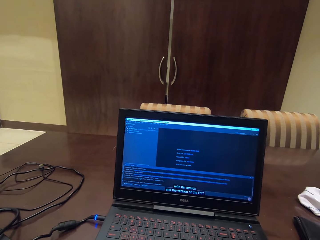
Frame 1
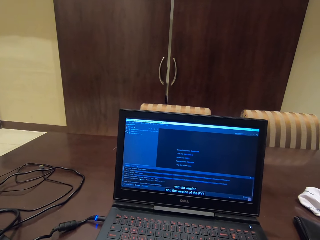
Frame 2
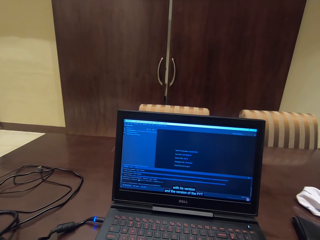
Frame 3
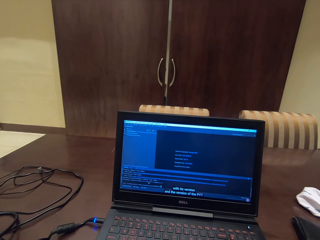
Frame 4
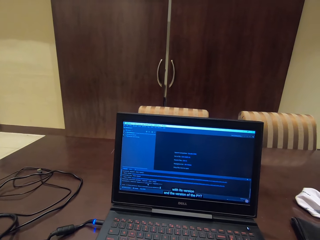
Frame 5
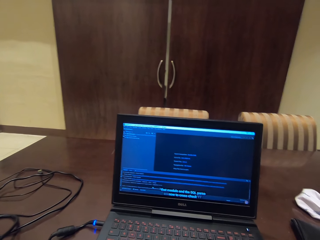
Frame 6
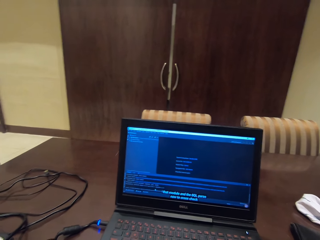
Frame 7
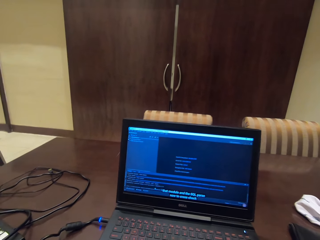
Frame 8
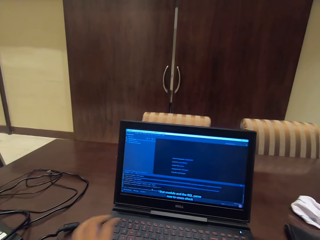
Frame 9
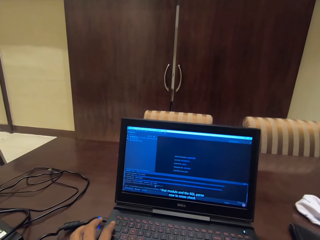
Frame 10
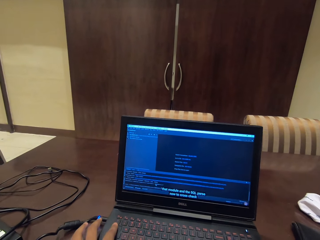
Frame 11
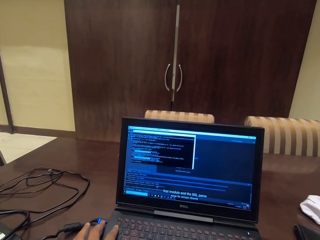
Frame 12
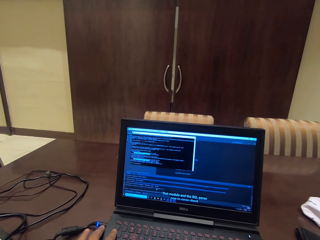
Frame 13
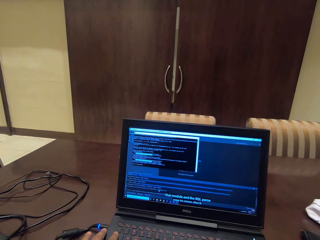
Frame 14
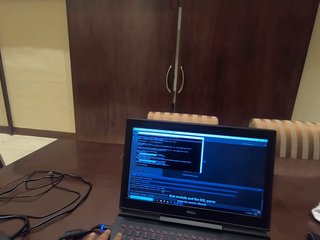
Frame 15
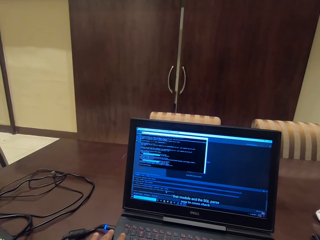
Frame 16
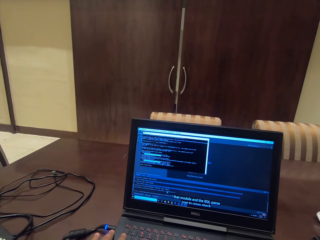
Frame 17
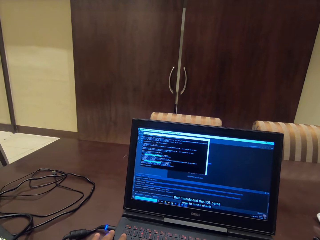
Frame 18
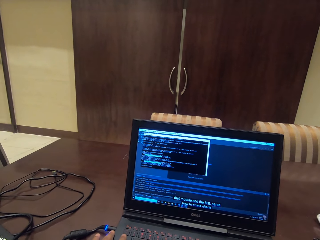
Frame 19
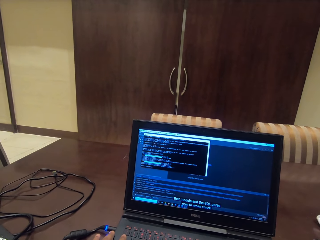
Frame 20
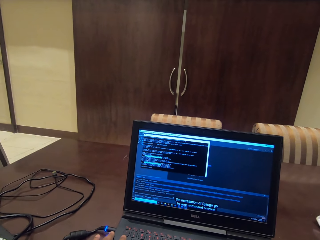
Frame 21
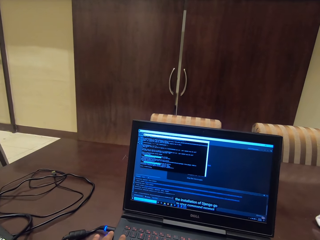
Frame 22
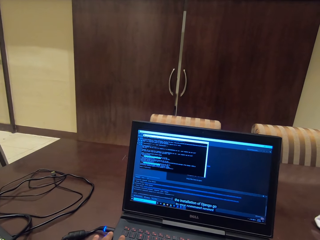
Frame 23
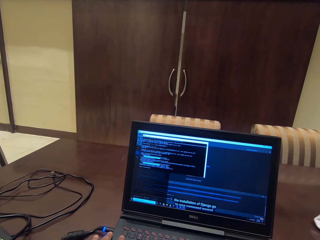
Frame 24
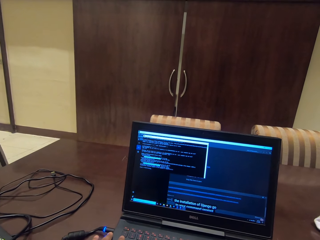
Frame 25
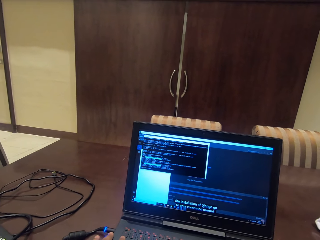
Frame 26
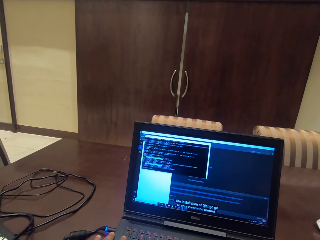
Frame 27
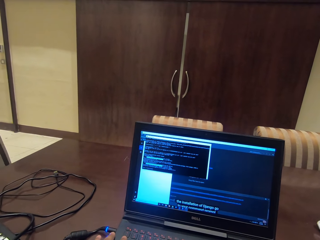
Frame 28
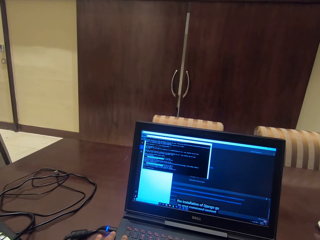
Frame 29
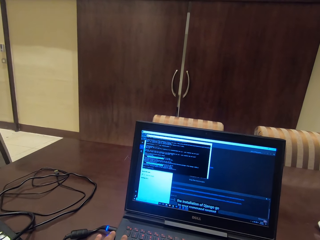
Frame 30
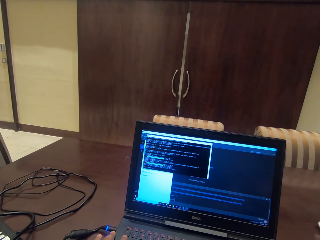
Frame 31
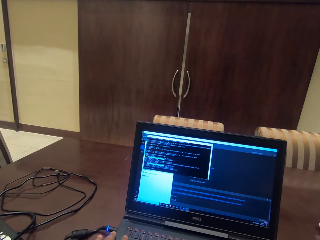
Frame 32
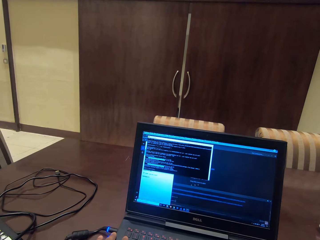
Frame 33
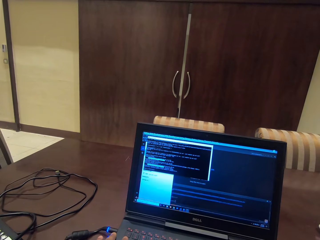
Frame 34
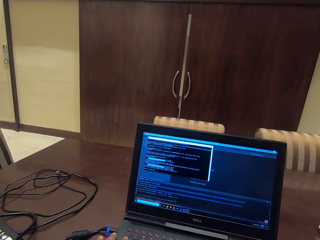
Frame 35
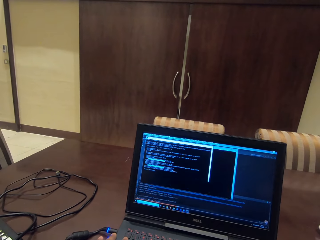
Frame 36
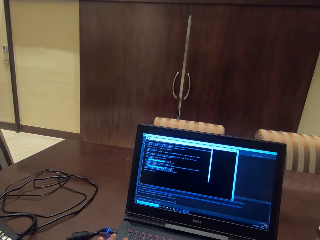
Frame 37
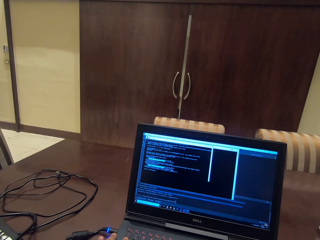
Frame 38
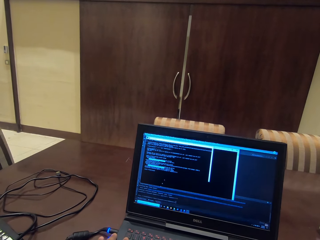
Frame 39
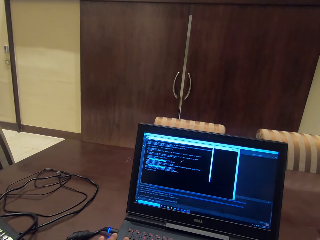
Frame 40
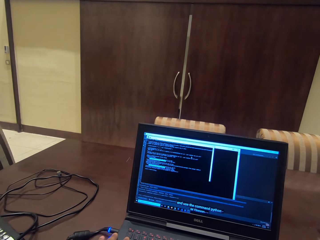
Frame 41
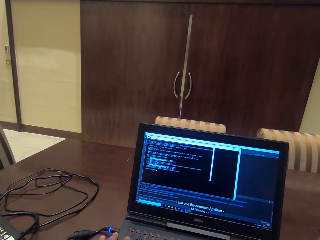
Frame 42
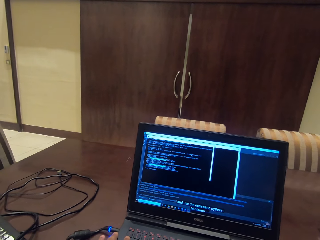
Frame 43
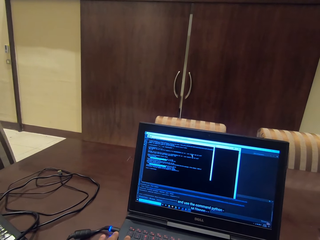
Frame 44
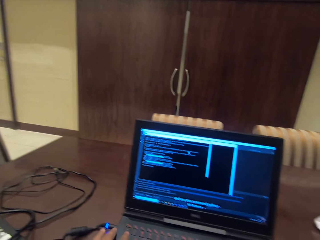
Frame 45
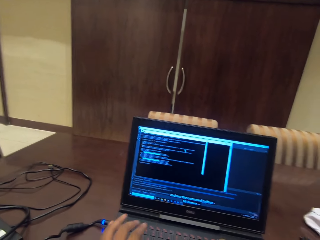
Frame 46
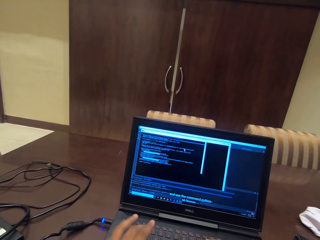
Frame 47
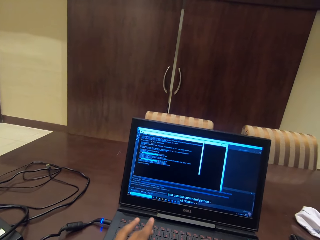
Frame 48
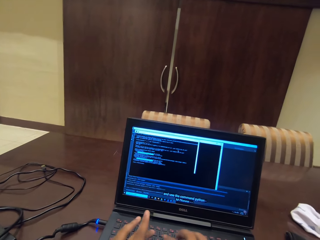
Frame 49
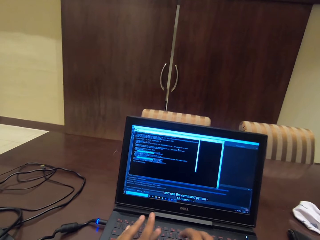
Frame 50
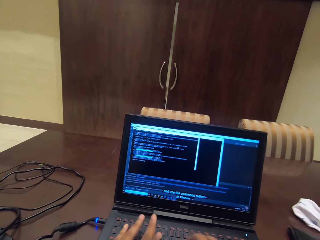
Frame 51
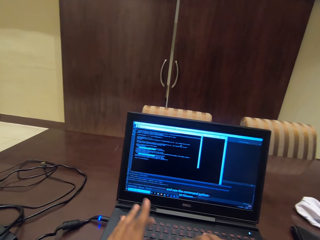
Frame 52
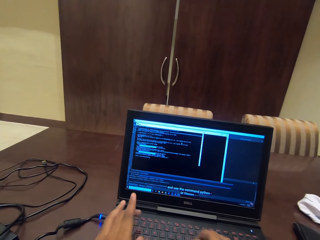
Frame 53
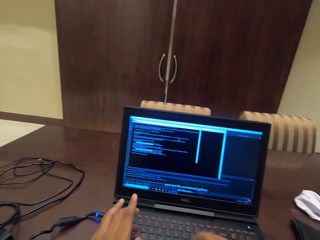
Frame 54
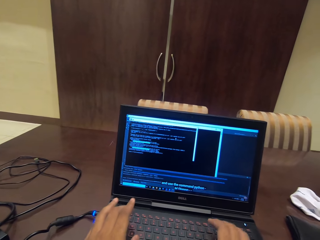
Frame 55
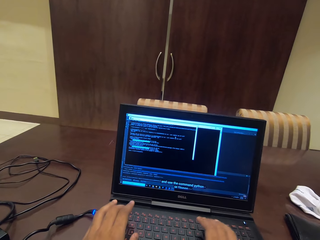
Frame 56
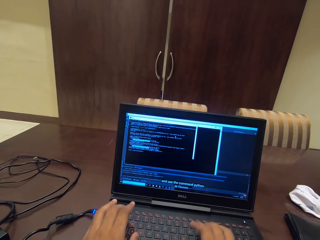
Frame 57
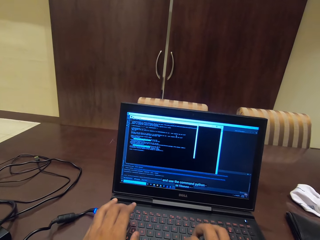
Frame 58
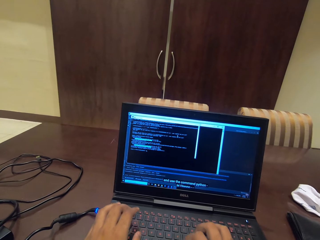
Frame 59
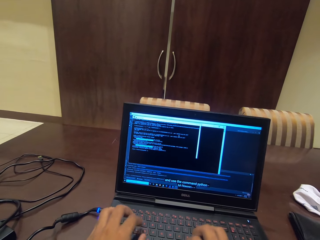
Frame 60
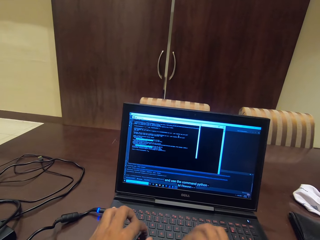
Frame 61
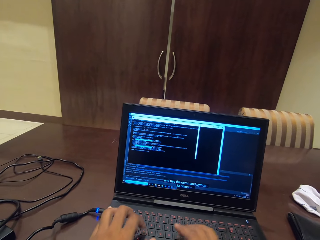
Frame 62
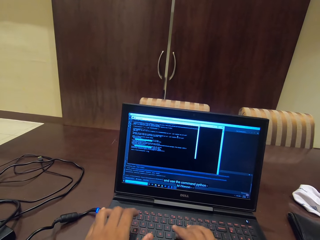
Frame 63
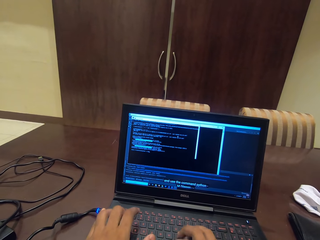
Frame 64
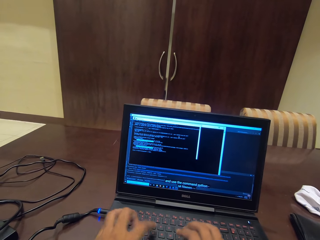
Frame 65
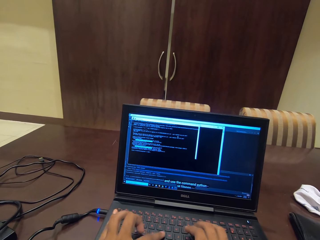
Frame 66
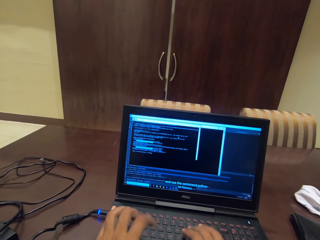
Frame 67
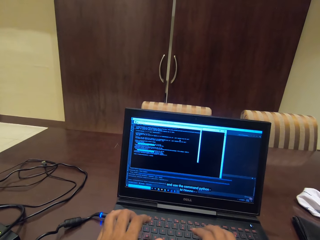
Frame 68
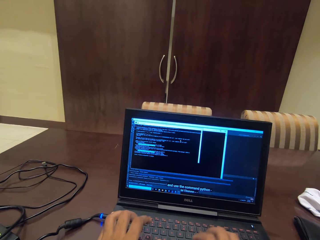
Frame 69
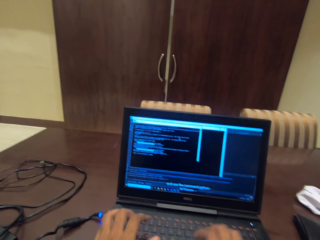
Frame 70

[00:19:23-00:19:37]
The camera wearer uses the phone. They type on the laptop.

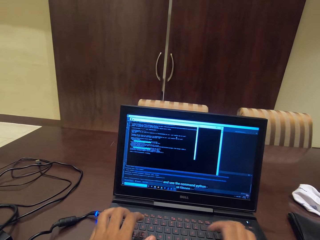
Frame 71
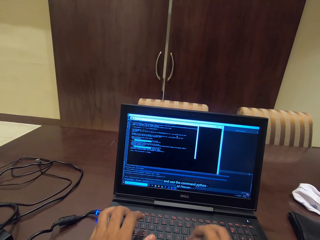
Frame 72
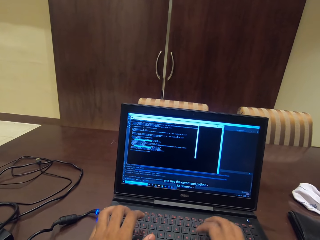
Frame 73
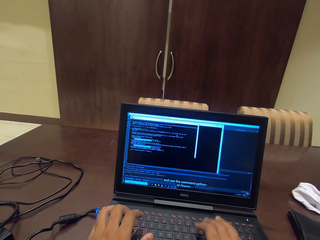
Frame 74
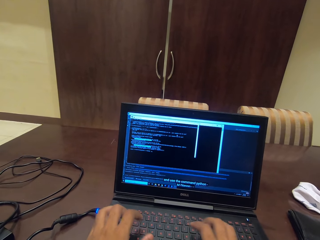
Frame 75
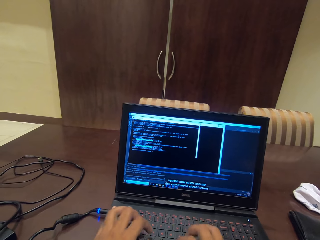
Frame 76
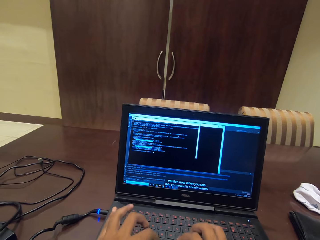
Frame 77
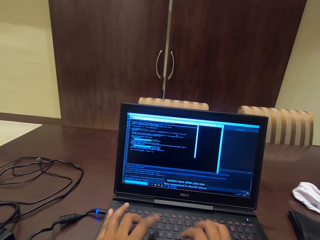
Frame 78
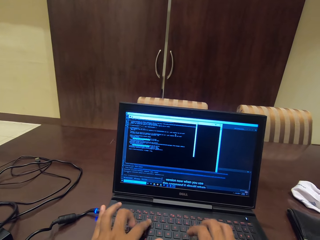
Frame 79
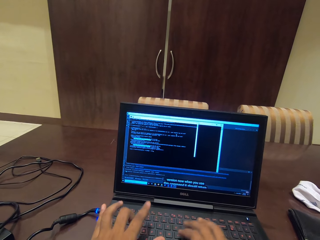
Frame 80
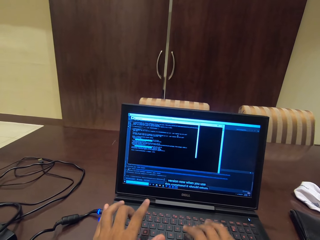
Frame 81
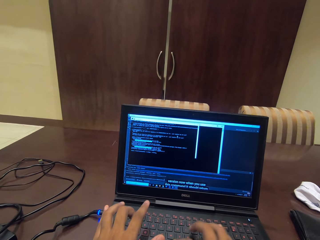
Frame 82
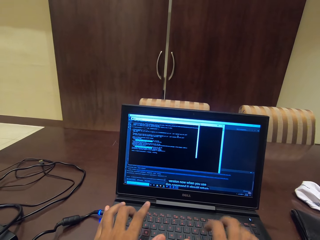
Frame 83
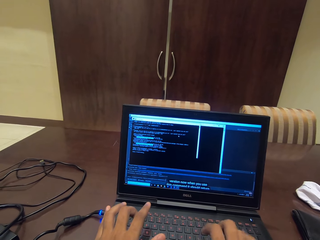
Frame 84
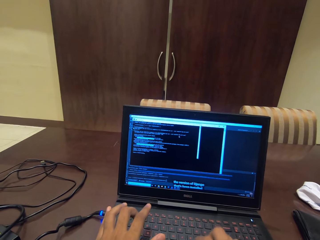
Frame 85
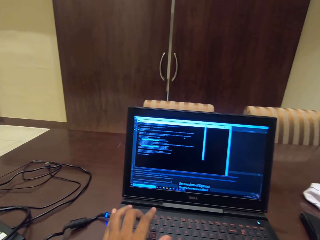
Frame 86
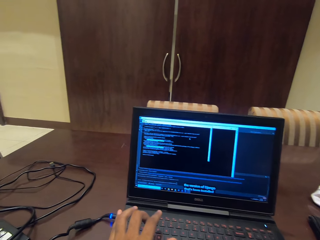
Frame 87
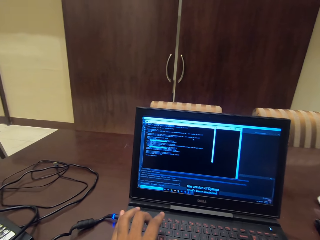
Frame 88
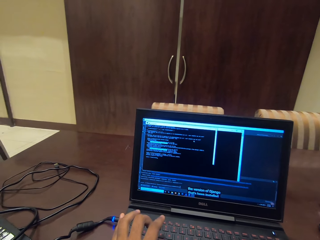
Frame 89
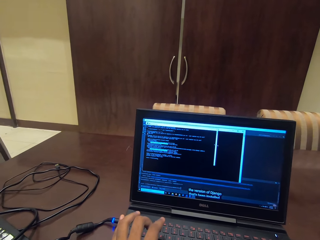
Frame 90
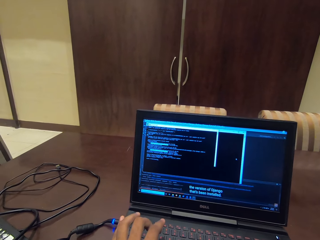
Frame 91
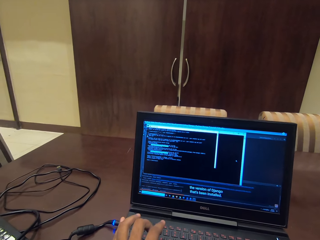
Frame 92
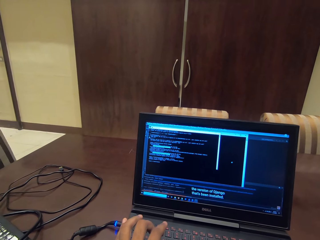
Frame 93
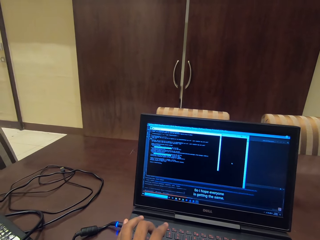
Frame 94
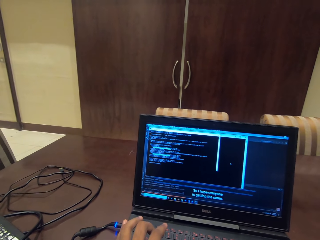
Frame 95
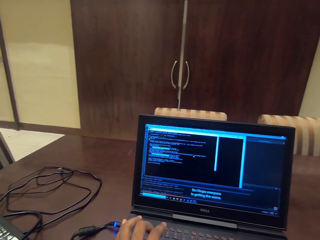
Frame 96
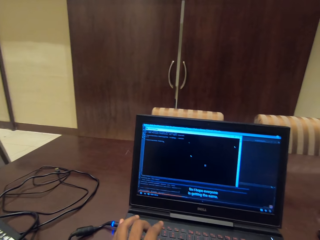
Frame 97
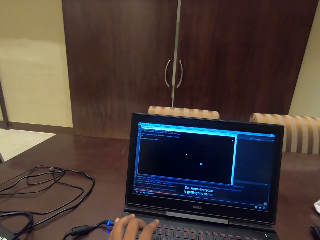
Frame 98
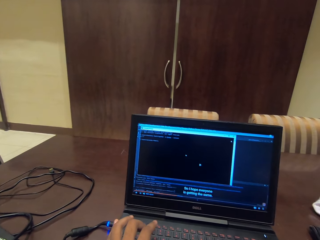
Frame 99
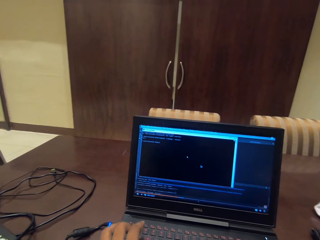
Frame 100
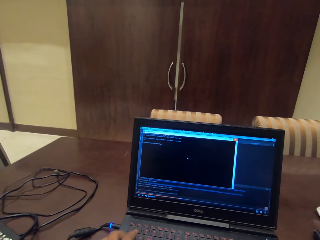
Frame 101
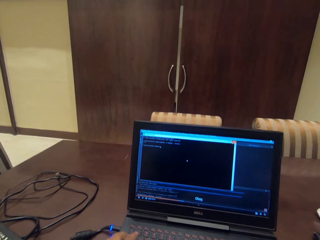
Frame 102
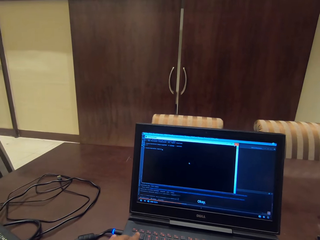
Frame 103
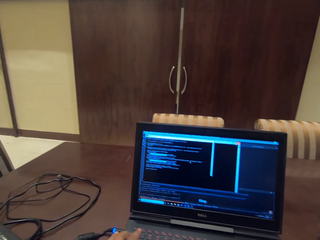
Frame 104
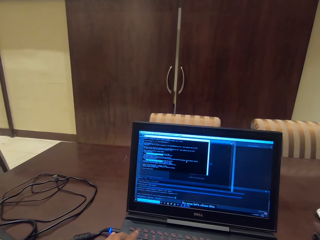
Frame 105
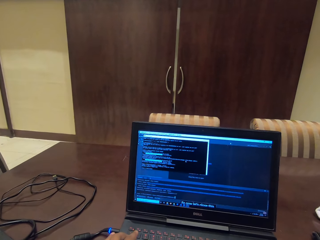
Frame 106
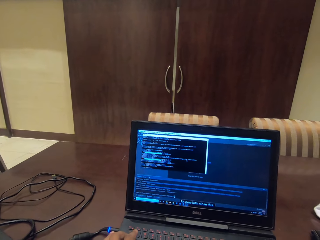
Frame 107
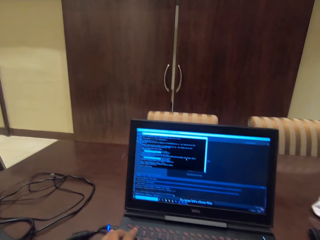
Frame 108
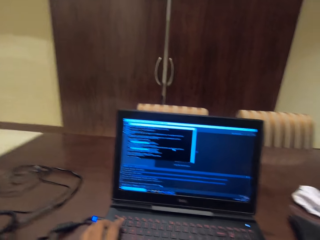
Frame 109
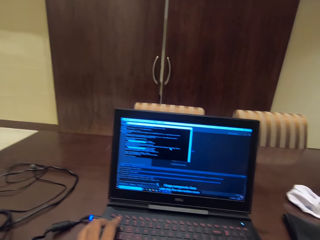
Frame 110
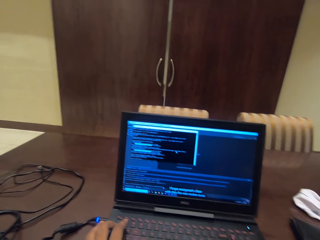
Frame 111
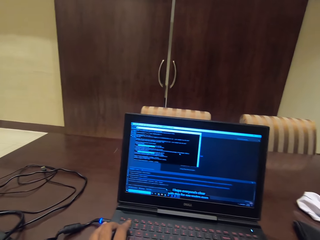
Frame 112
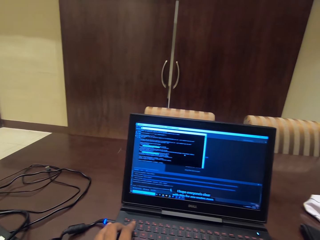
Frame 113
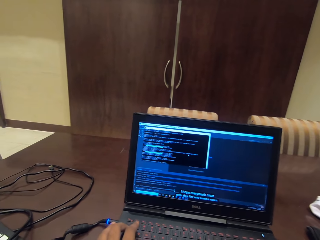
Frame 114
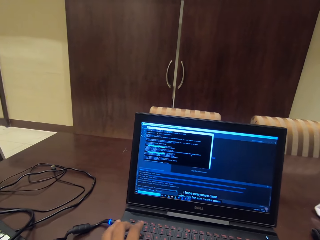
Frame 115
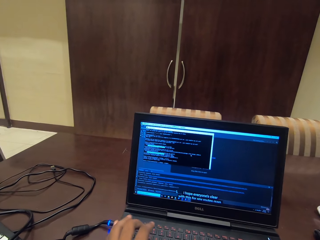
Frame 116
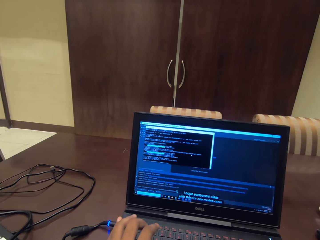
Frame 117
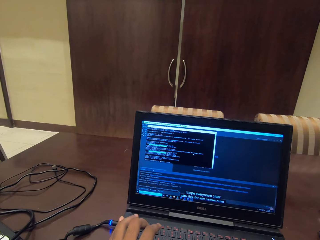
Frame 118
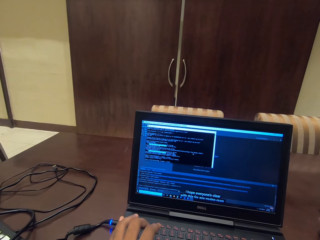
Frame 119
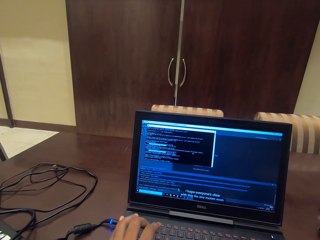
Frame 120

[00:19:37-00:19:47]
The camera wearer uses the laptop.
